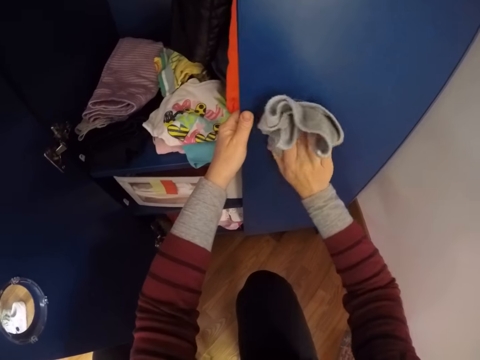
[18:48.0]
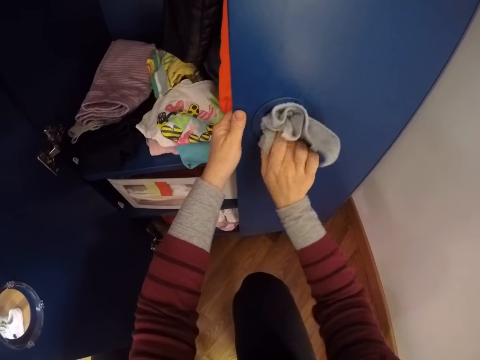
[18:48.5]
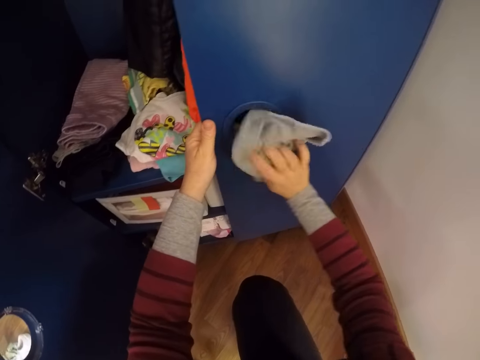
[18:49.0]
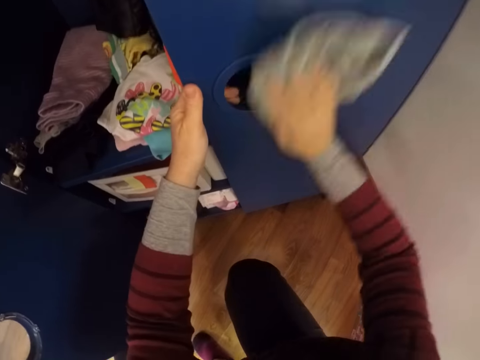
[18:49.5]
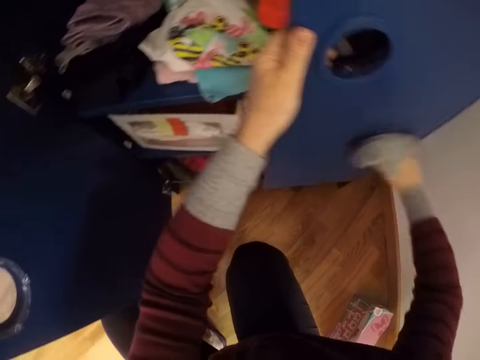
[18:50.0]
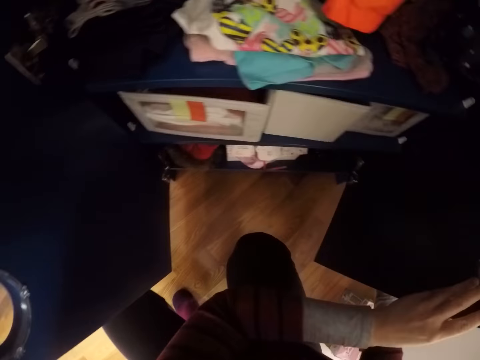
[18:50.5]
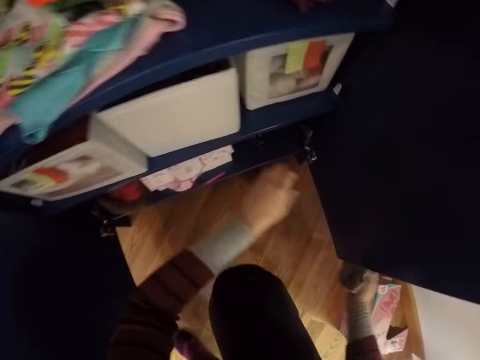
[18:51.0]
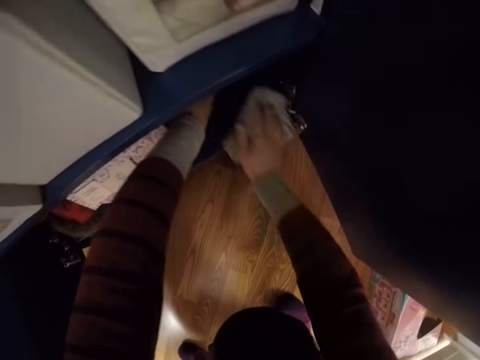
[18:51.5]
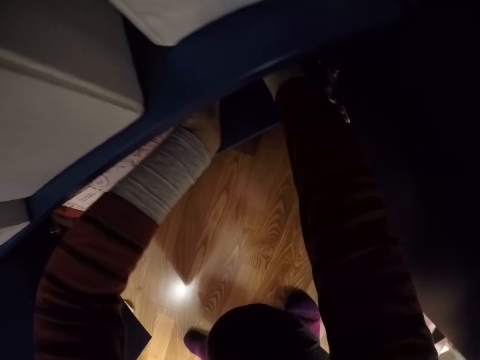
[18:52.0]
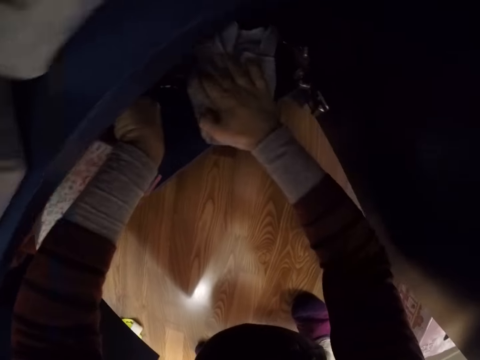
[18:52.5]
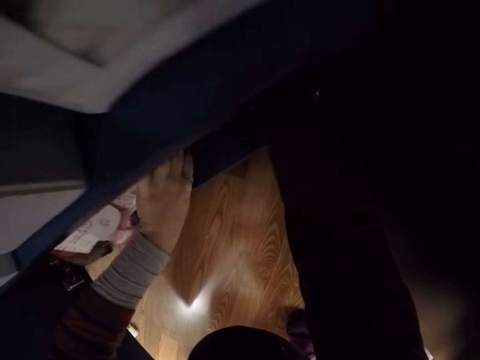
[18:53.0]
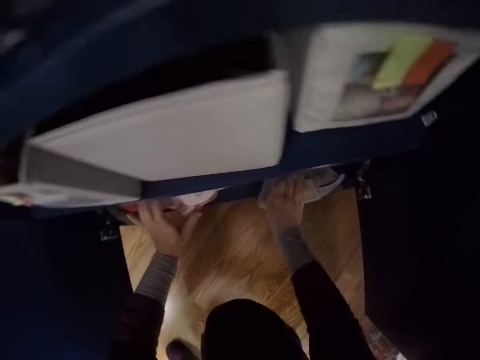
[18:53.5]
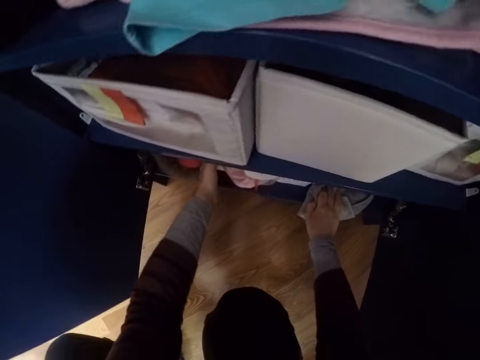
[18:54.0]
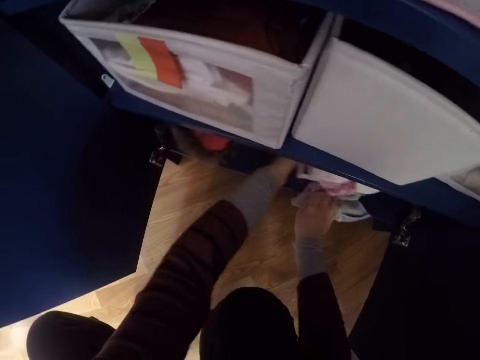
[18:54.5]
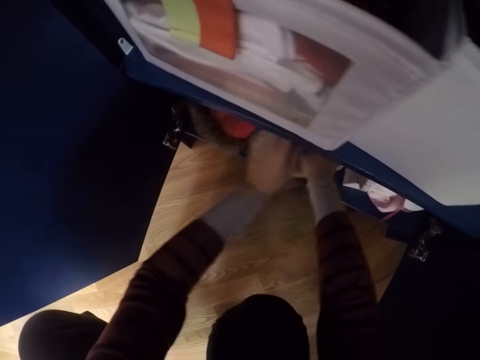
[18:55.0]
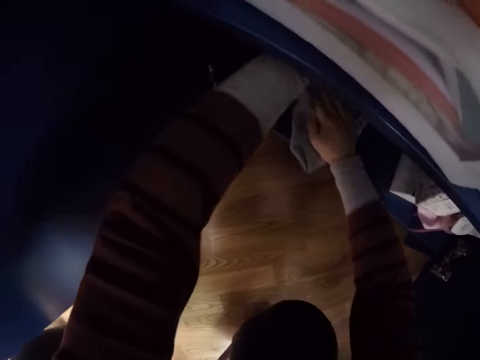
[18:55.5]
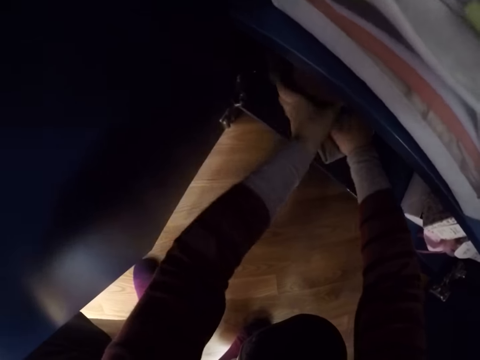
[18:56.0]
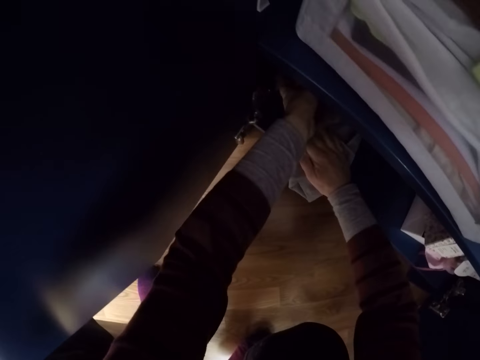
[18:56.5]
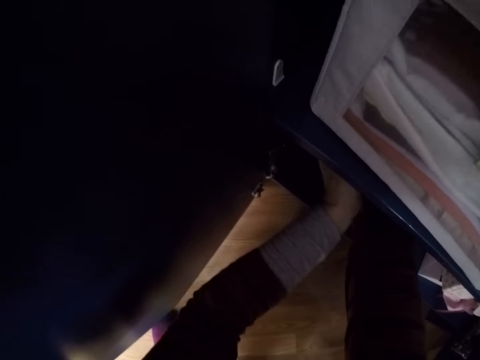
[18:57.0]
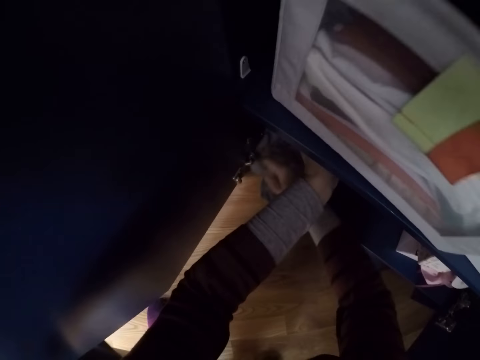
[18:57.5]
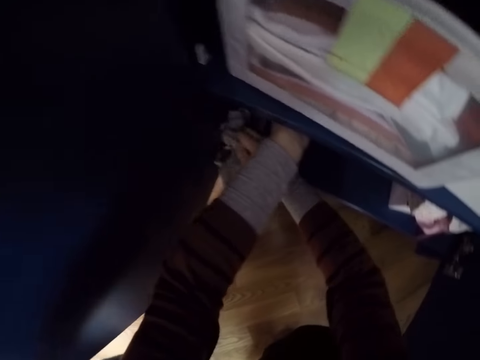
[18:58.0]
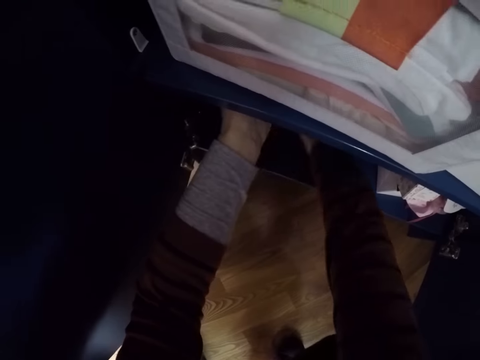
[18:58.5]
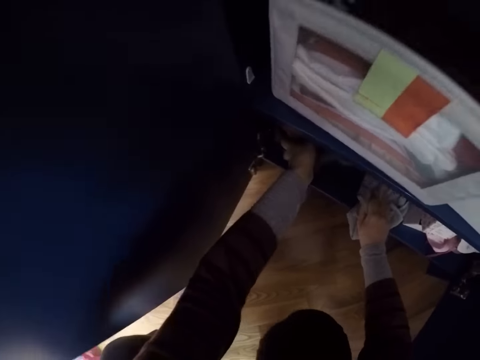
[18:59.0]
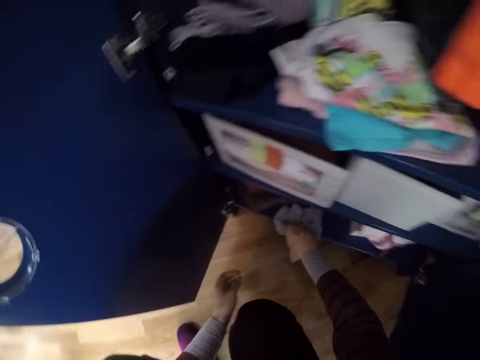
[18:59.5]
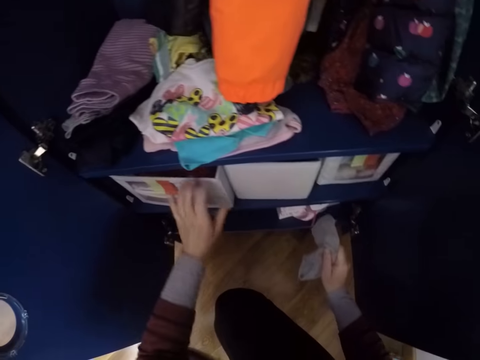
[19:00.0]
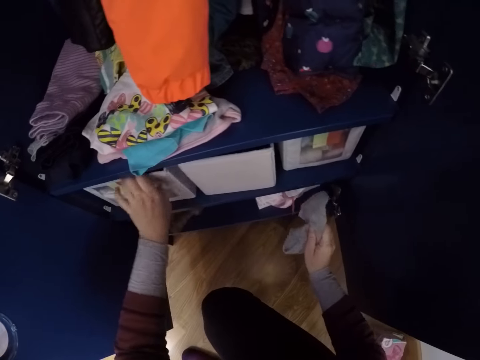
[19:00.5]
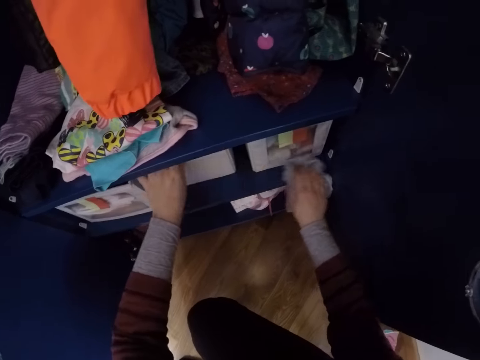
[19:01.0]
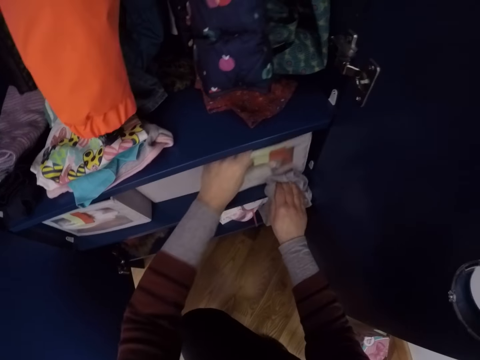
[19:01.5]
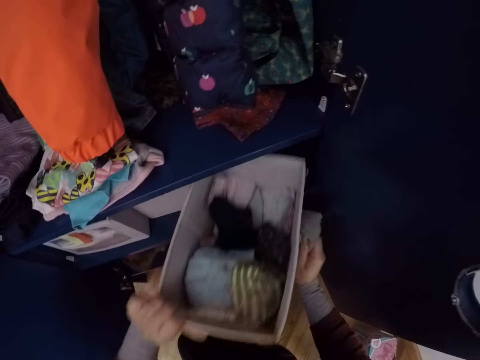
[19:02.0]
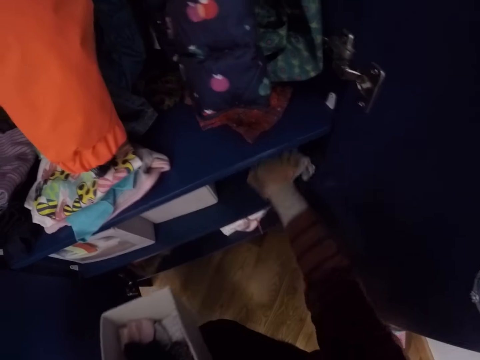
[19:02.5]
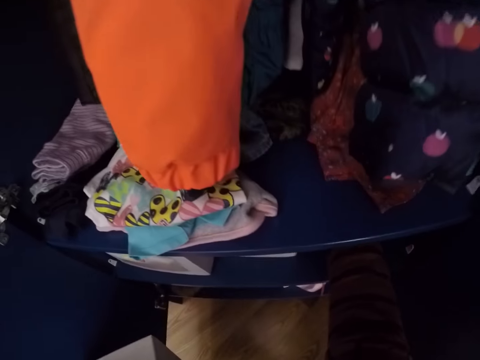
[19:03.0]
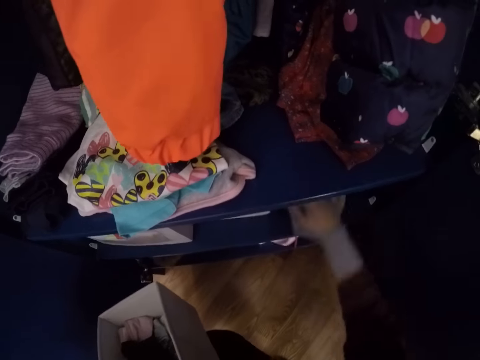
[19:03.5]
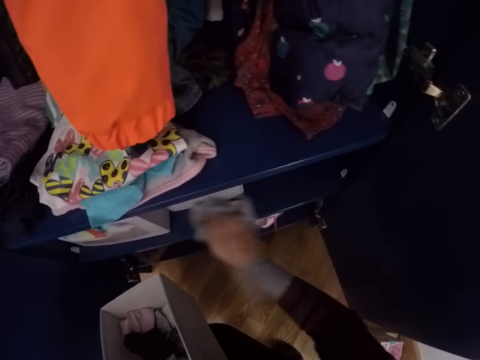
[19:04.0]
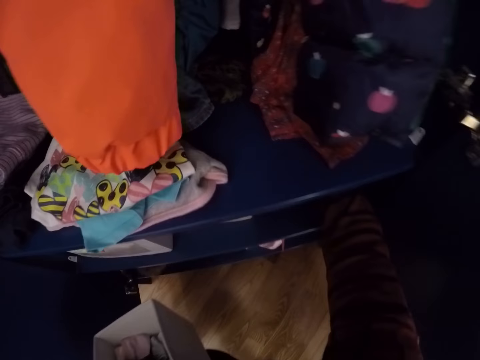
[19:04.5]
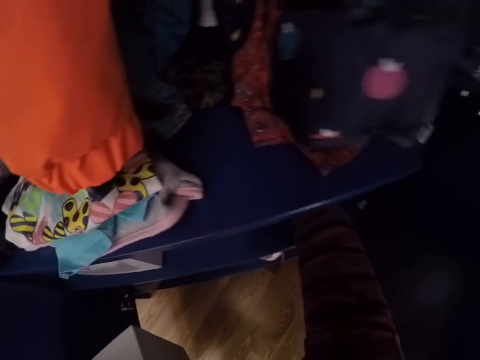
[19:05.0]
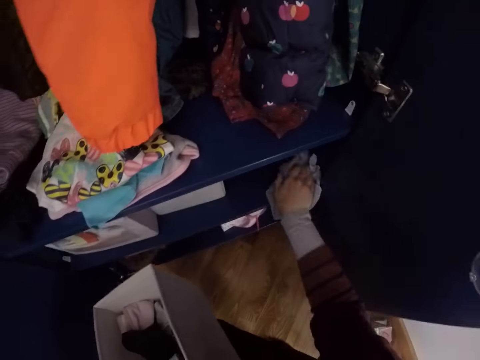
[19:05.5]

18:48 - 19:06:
The camera wearer opens the right door of the wardrobe with her right hand. She puts her hand in the cabinet. She cleans a compartment in the wardrobe with the towel in her right hand. She adjusts cartons in the compartment with her left hand. She wipes the cabinet with a hand towel, moves something in the cabinet and wipes the cabinet with the hand towel. She moves her hands around, moves boxes in the cabinet and wipes the cabinet with the hand towel. She removes a carton from another compartment in the wardrobe with her left hand. She cleans the compartment in the wardrobe with the towel in her right hand.

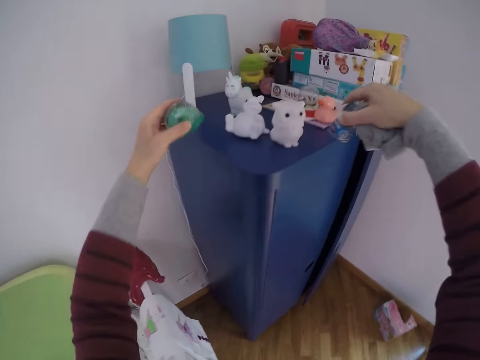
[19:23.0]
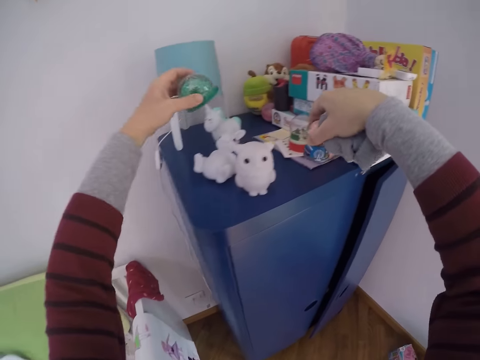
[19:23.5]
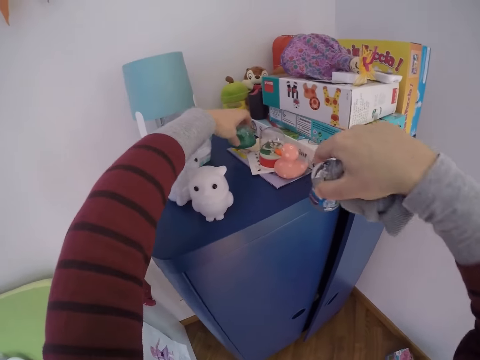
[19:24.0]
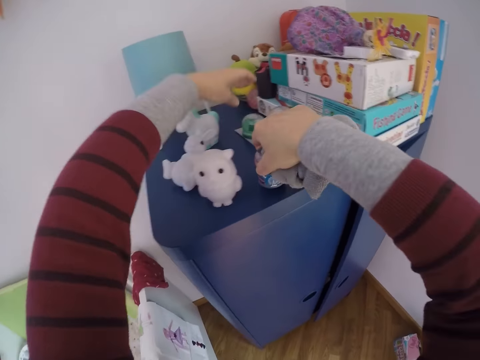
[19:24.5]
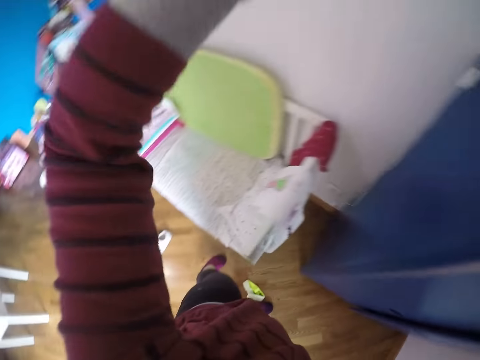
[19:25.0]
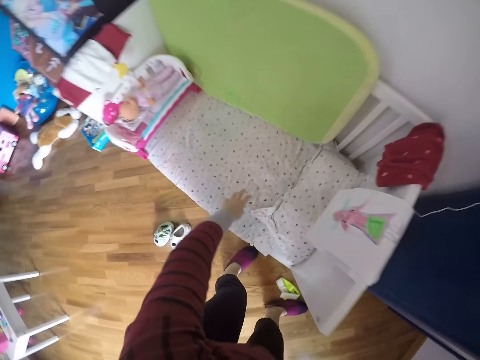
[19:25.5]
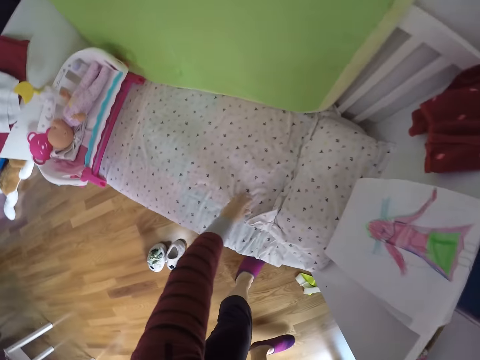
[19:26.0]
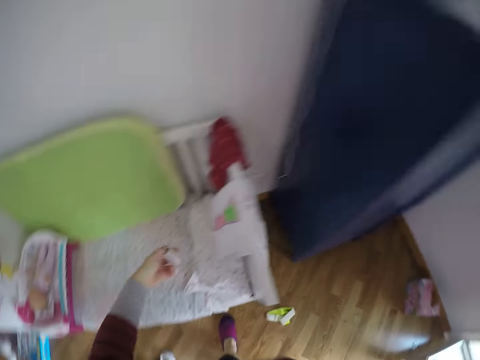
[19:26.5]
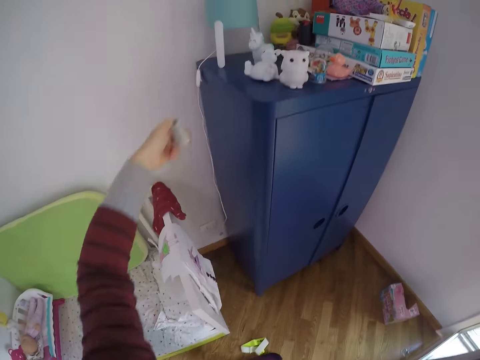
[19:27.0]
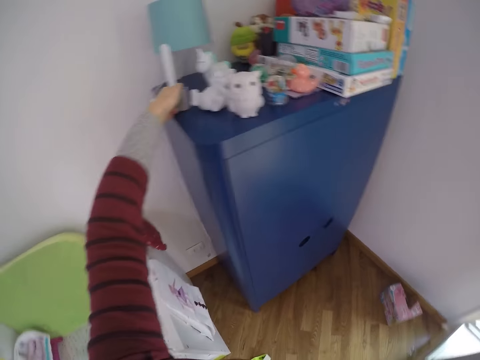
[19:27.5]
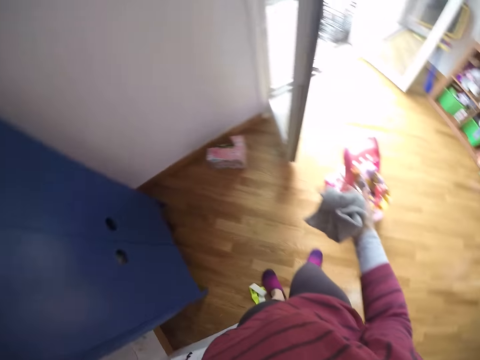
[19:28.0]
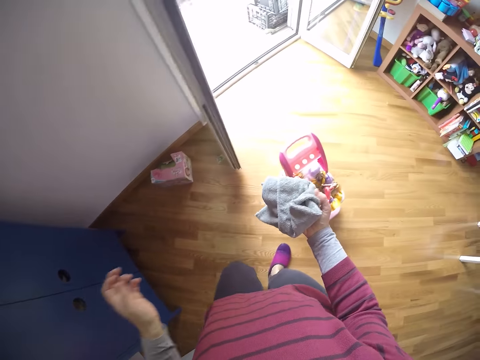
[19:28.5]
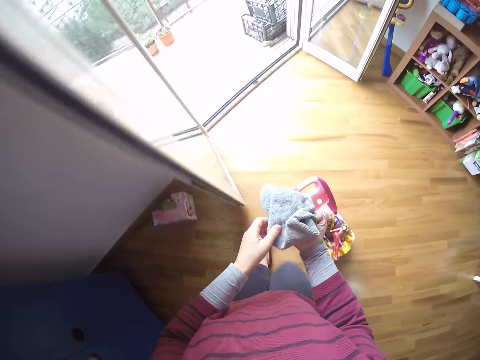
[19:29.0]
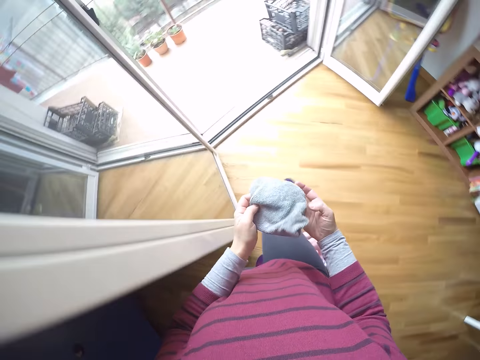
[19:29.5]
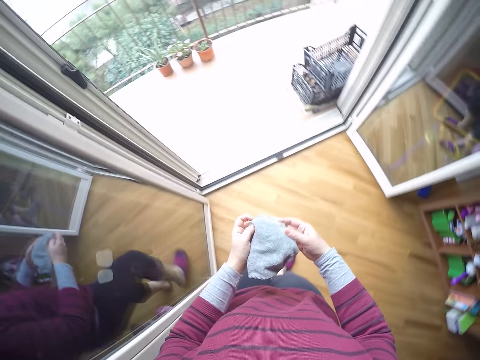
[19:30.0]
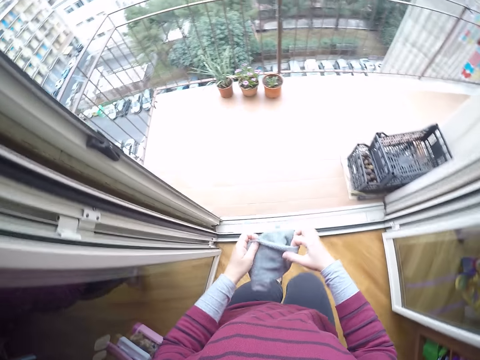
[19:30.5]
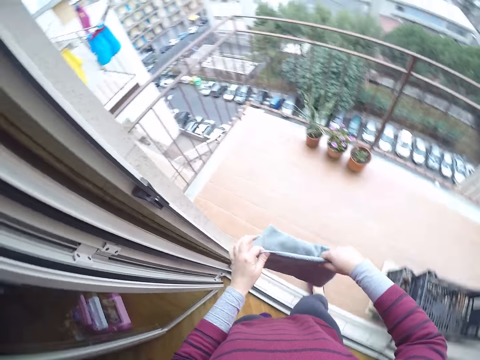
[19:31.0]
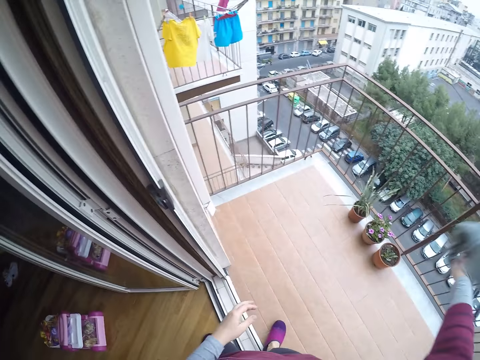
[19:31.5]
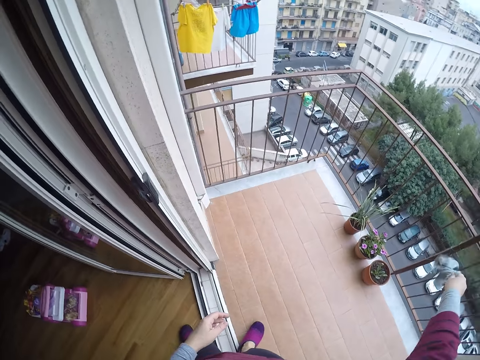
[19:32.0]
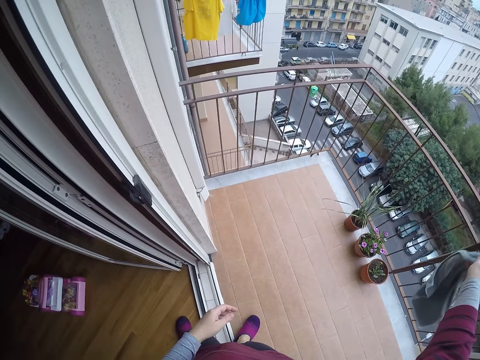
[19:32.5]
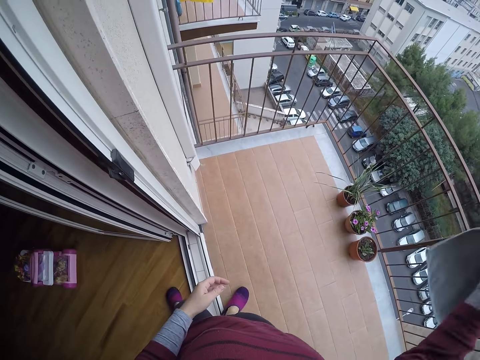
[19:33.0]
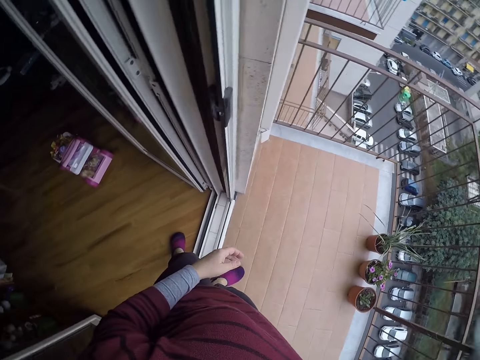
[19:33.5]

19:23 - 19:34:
The camera wearer puts toys on the bed and turns around. She transfers a toy from the crib to the top of the wardrobe with her left hand. She picks up a piece of plastic on the bed, turns around, puts the piece of plastic on the cabinet and turns around. She walks out to a balcony. She looks at the hand towel. She flaps the towel with her right hand.
